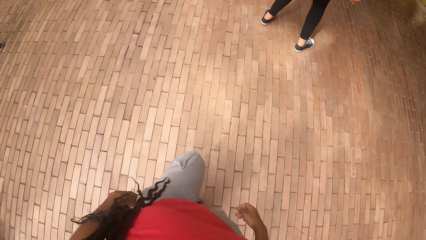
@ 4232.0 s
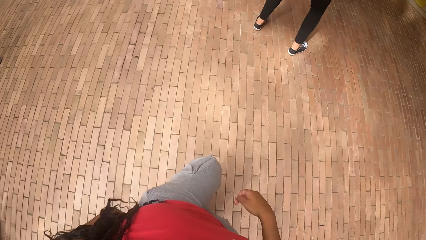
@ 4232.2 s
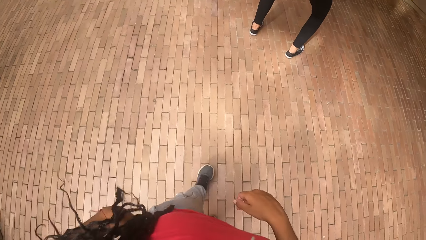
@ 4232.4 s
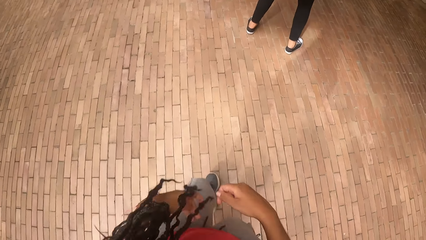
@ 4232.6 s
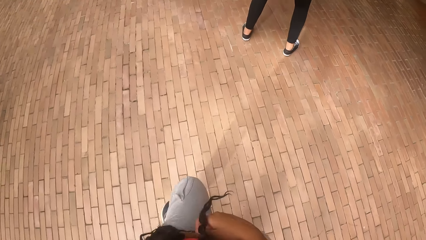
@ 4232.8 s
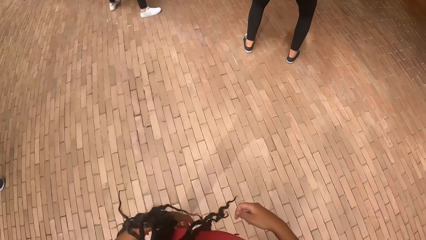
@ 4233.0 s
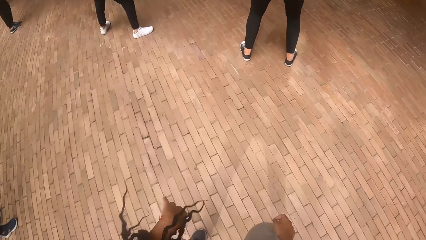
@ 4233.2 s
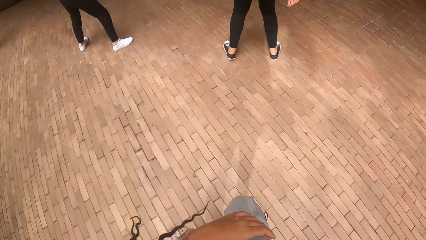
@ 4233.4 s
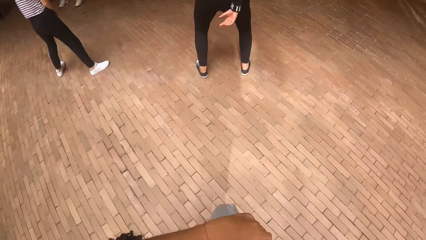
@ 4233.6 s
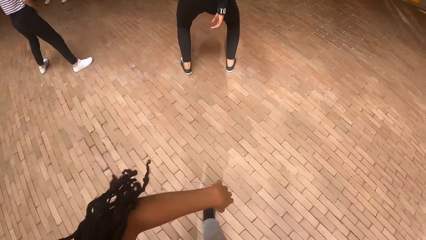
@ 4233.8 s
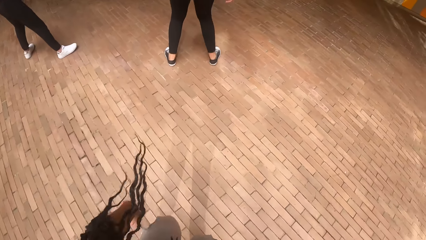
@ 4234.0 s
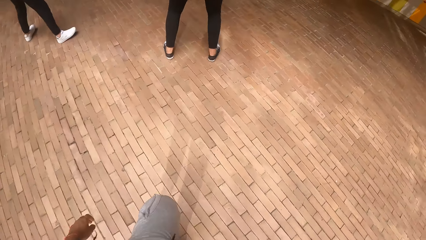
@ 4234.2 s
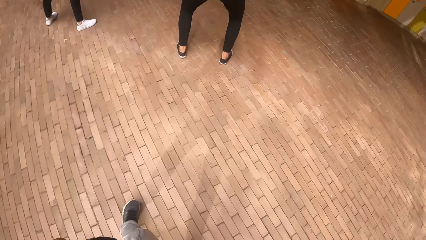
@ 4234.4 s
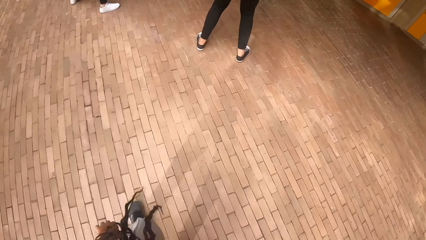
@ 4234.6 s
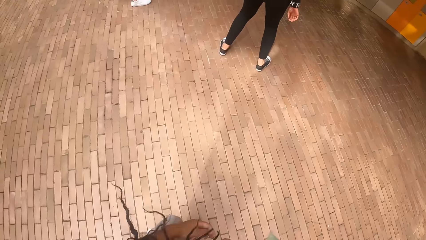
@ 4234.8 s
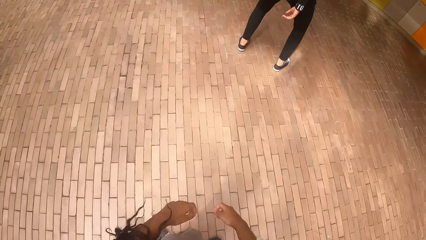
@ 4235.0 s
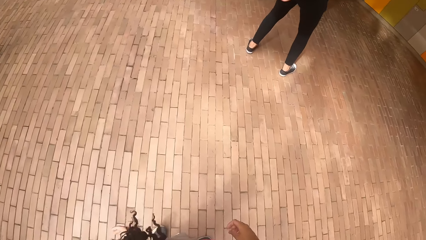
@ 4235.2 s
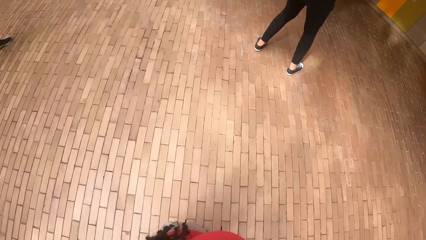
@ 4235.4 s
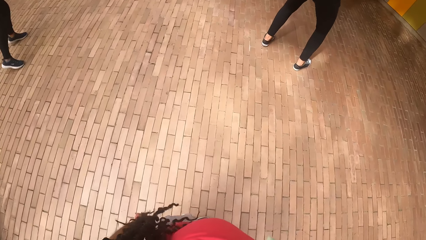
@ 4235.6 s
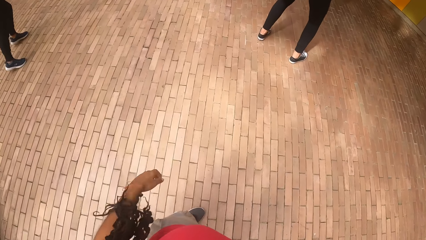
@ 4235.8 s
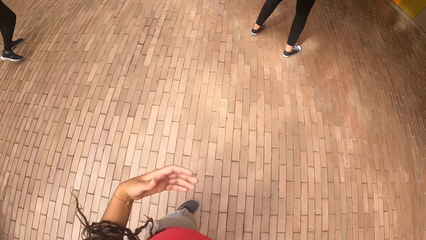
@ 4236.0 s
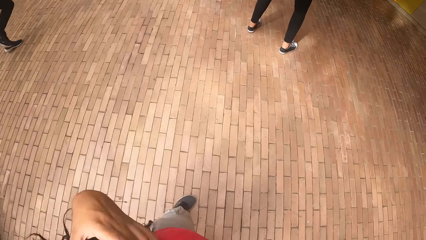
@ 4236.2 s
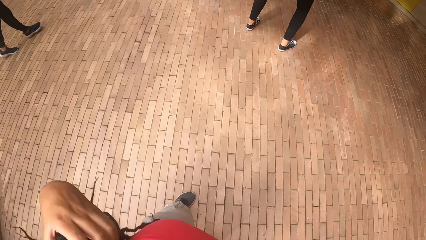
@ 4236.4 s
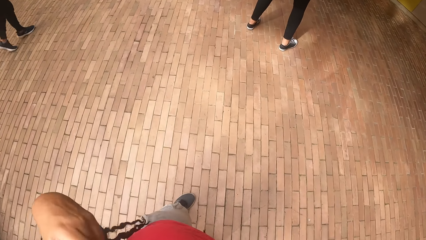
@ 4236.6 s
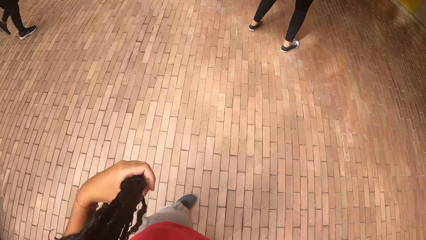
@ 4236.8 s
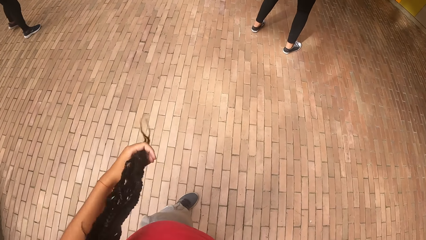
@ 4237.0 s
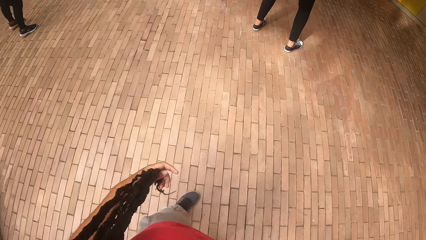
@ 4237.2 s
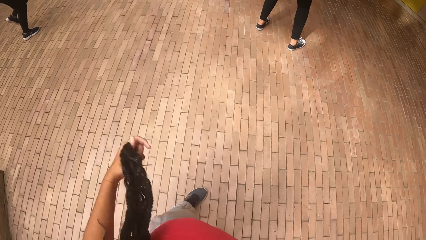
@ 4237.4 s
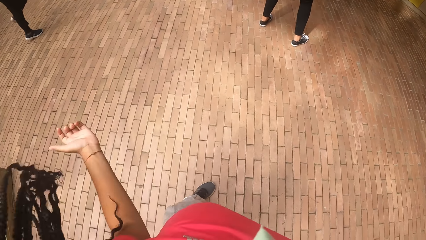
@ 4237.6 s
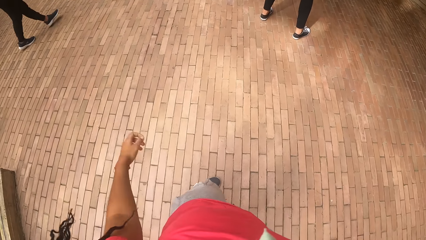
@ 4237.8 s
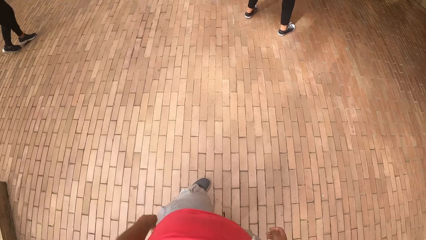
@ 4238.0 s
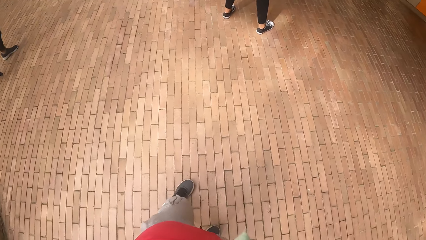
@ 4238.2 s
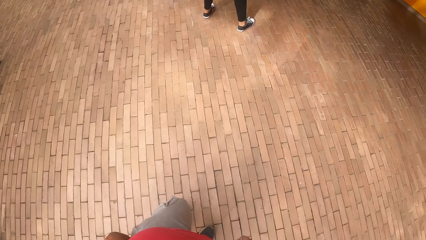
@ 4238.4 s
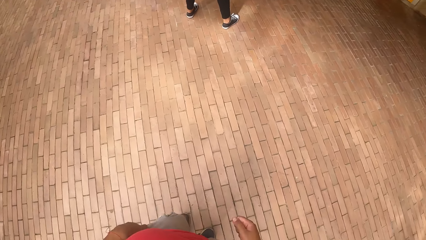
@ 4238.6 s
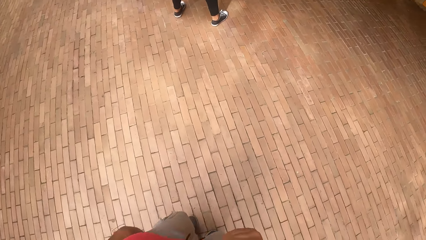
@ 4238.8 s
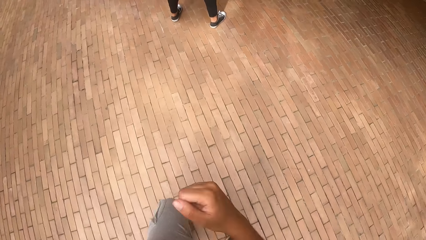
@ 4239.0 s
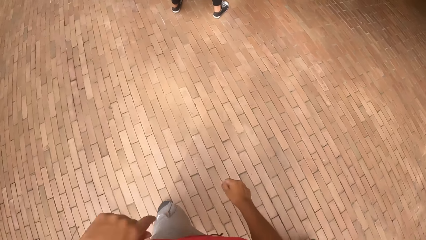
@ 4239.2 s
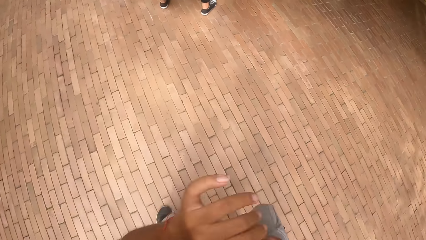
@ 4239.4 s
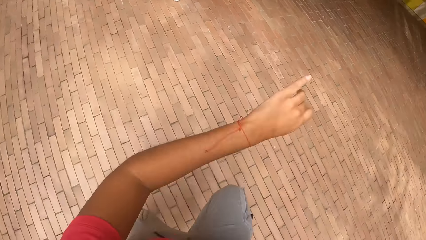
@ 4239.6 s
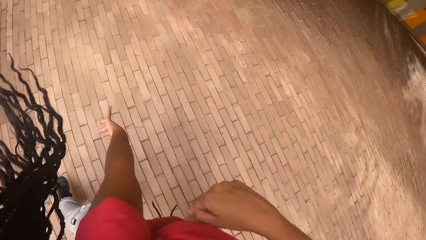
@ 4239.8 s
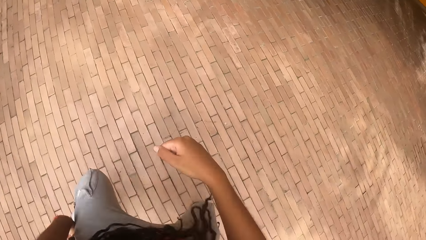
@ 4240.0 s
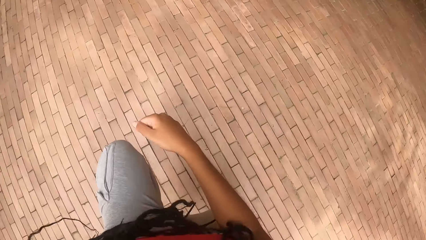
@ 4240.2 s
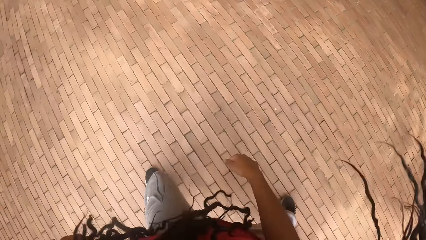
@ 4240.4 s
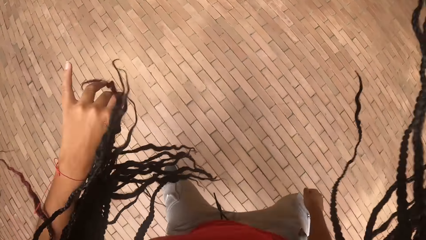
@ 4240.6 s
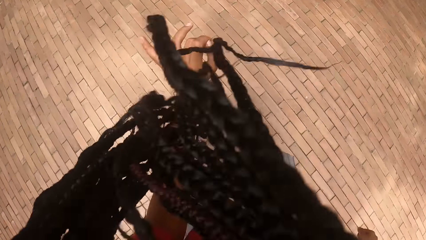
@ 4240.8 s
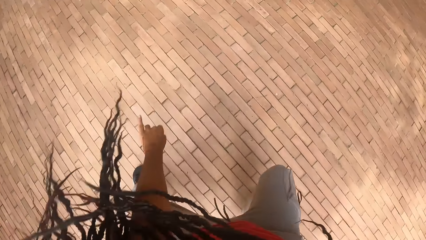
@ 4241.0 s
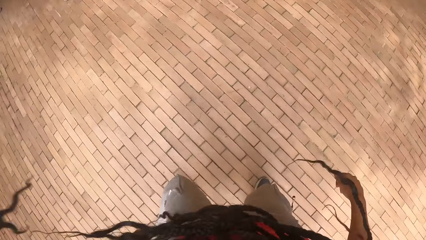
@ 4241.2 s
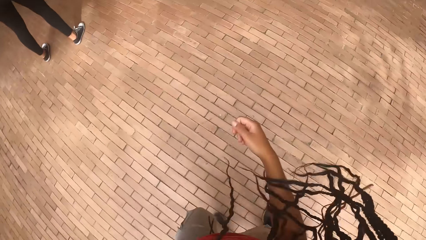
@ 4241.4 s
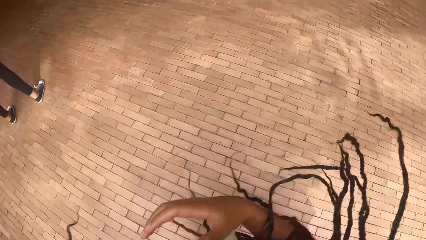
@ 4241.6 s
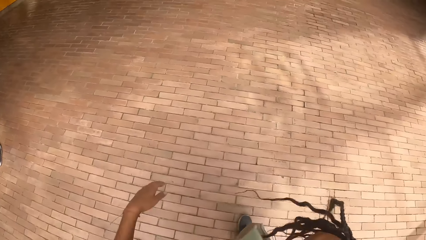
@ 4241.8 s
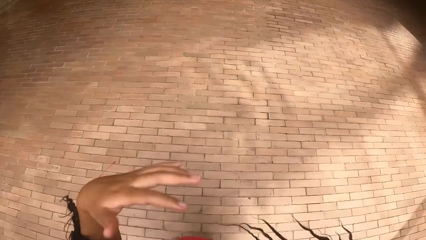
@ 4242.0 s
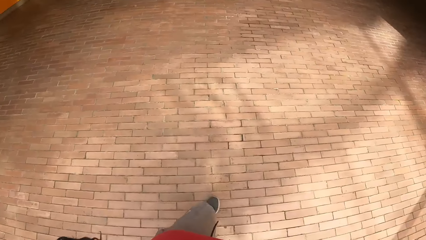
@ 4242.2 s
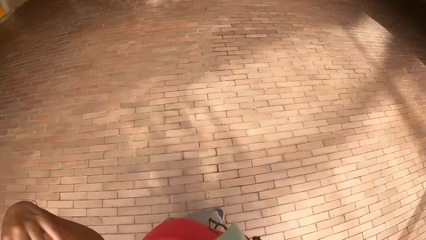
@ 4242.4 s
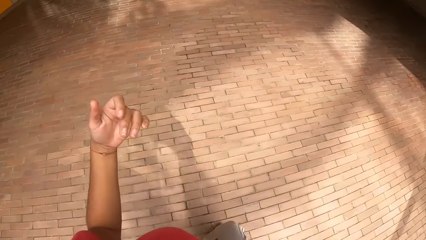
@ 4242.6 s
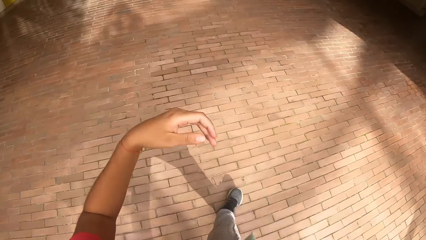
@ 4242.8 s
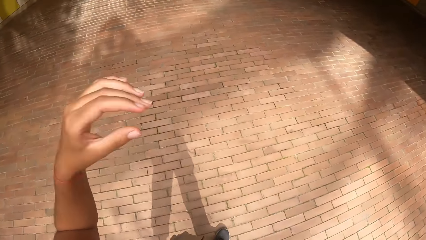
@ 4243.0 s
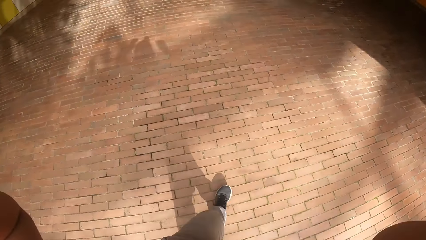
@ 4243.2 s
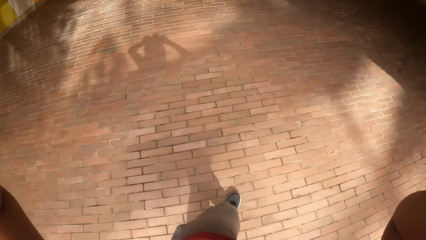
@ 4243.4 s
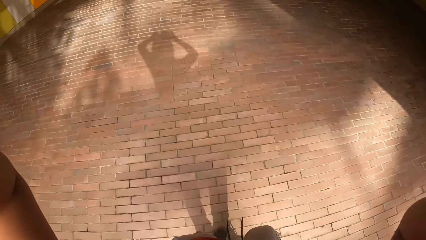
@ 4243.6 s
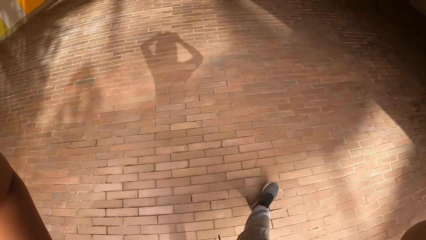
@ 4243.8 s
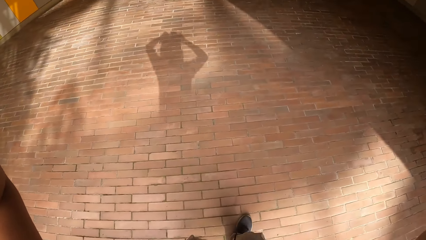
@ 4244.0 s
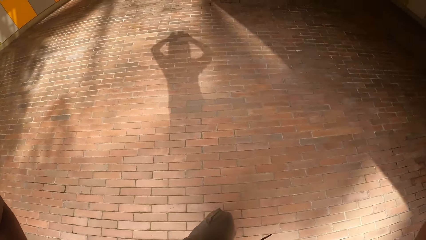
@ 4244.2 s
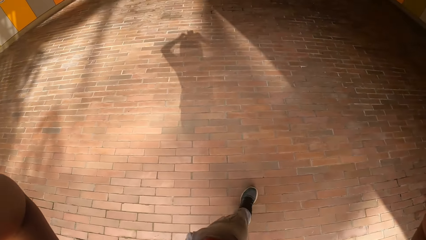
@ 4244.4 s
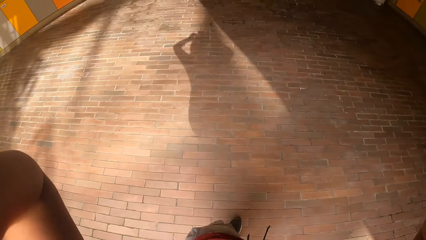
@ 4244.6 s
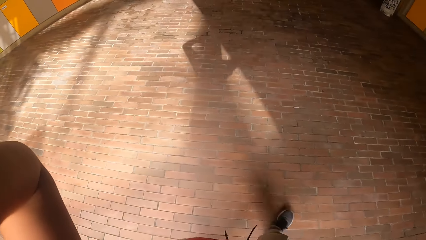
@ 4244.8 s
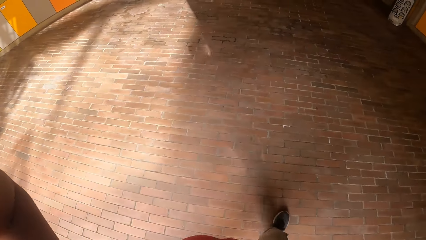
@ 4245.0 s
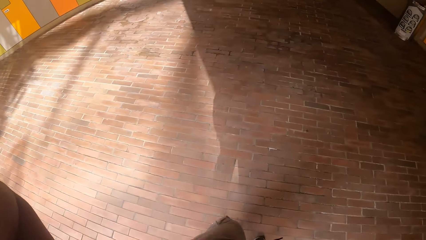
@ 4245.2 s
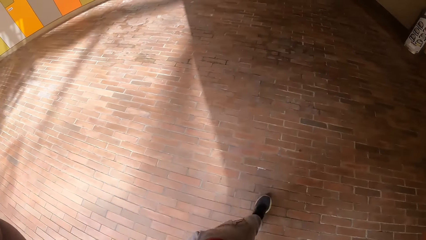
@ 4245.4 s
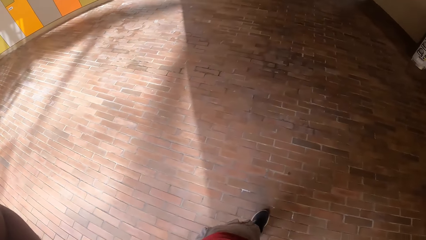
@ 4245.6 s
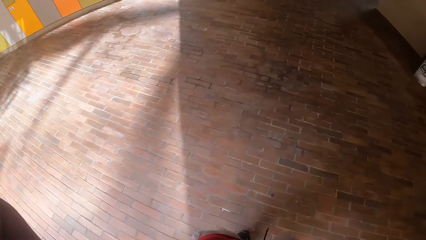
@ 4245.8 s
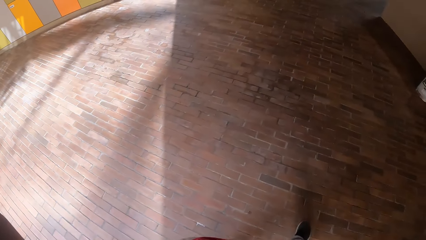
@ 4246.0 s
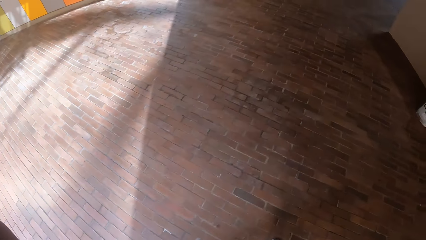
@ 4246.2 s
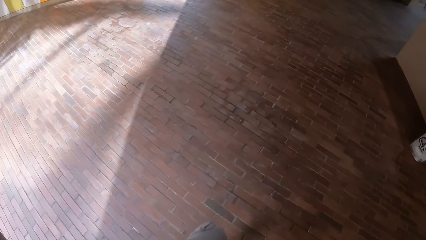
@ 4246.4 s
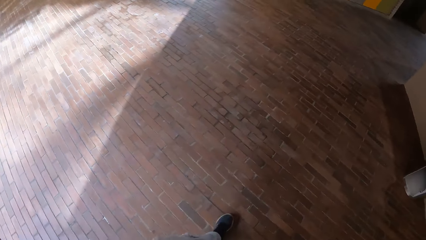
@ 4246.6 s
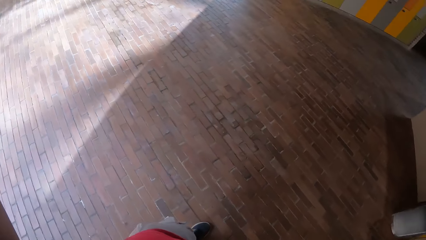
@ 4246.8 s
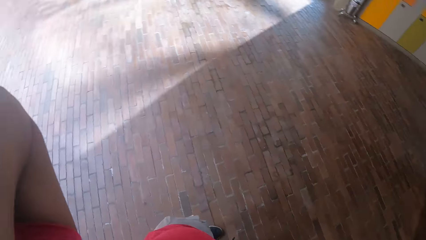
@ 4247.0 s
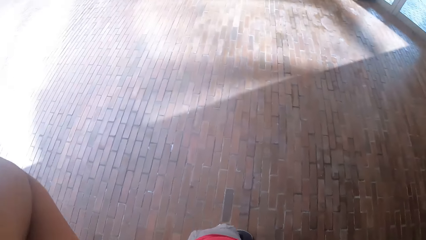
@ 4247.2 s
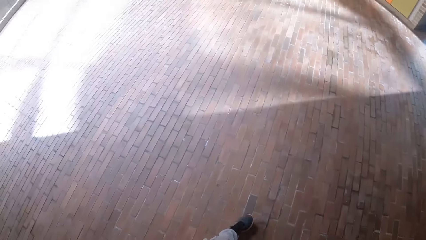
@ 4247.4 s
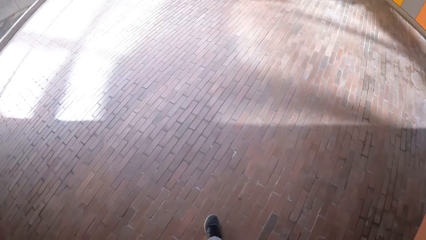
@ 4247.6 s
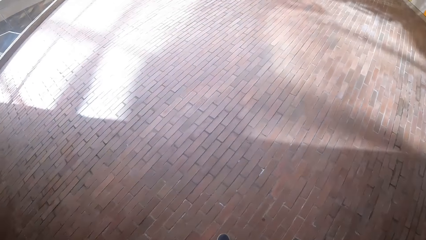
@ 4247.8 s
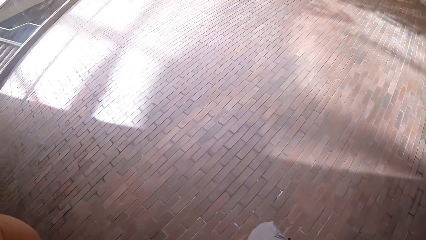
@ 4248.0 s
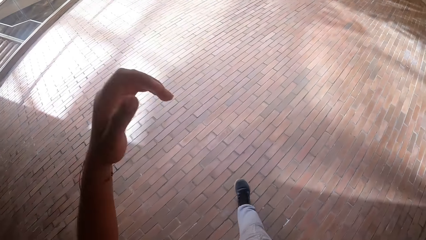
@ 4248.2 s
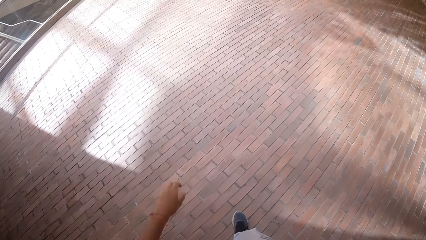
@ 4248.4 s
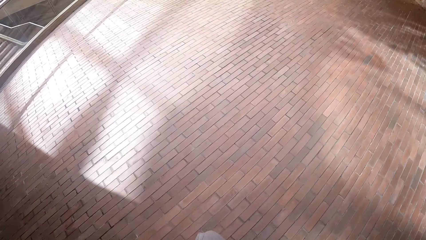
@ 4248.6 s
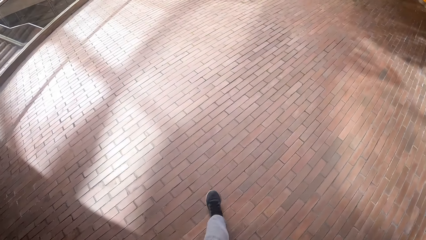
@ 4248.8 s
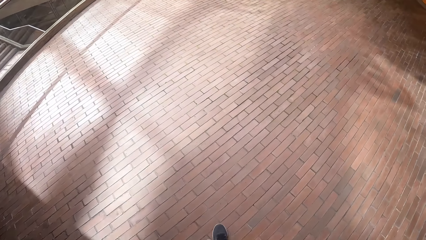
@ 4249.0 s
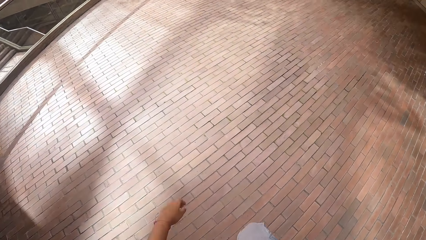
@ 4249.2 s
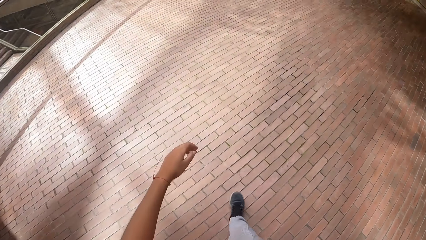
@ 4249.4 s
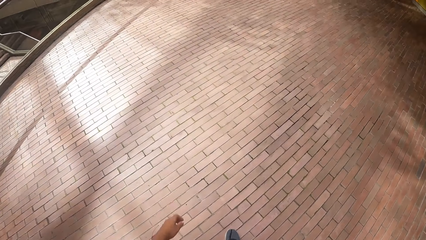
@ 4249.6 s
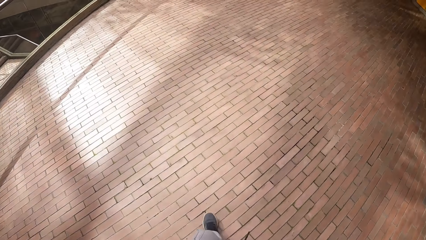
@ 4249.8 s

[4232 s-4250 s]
The camera wearer adjusts her hair with her left hand. She dances. She walks.
